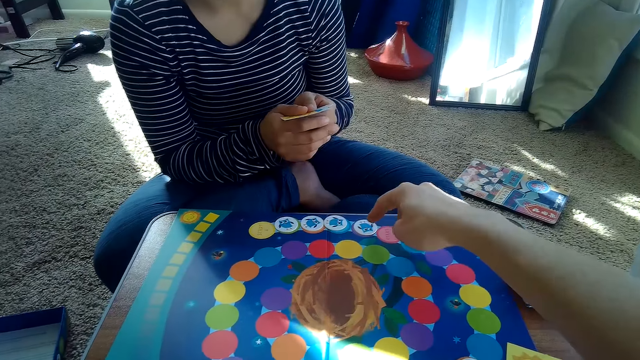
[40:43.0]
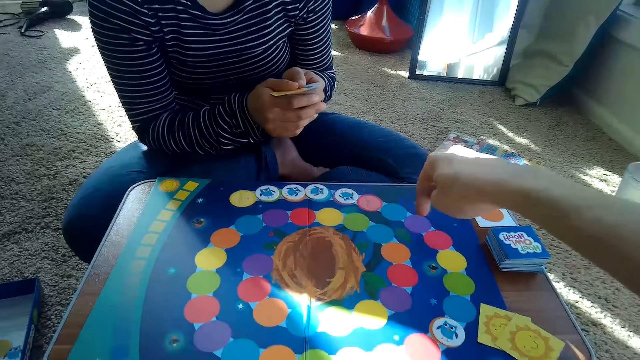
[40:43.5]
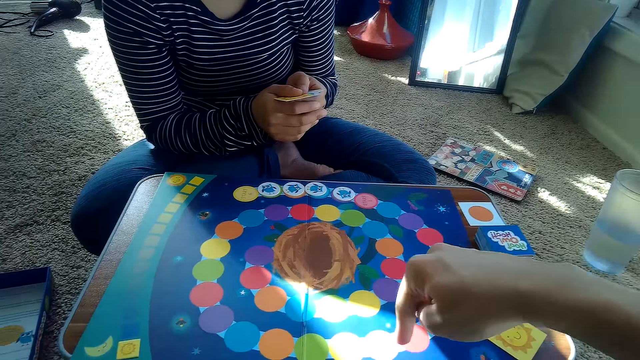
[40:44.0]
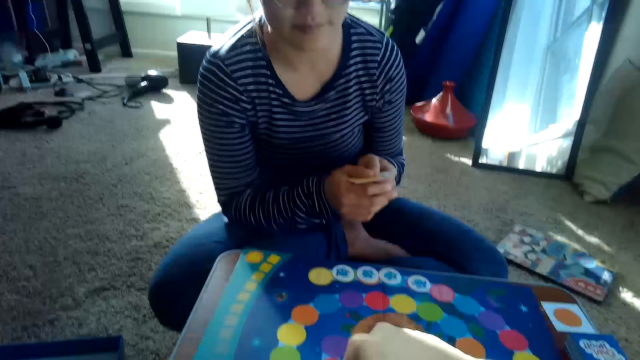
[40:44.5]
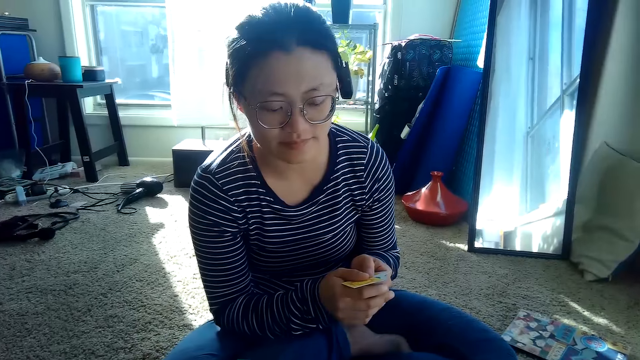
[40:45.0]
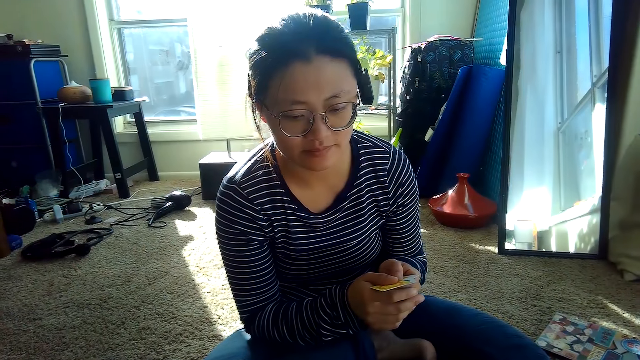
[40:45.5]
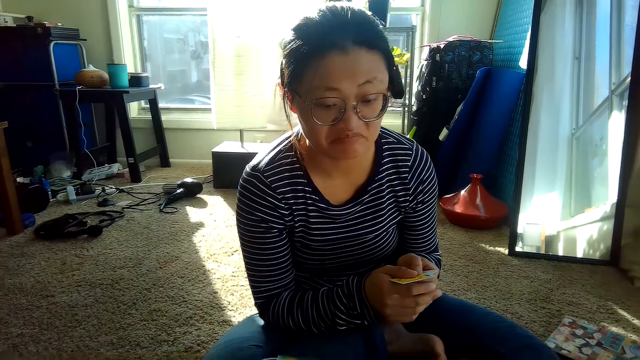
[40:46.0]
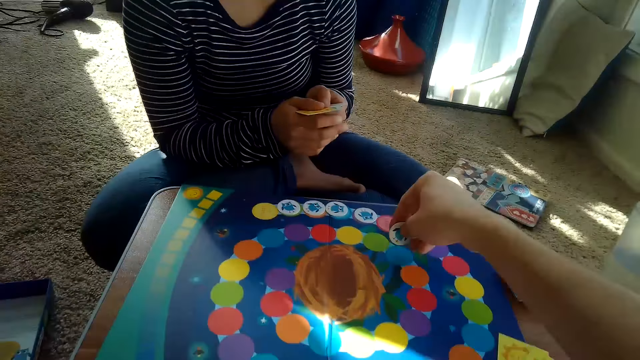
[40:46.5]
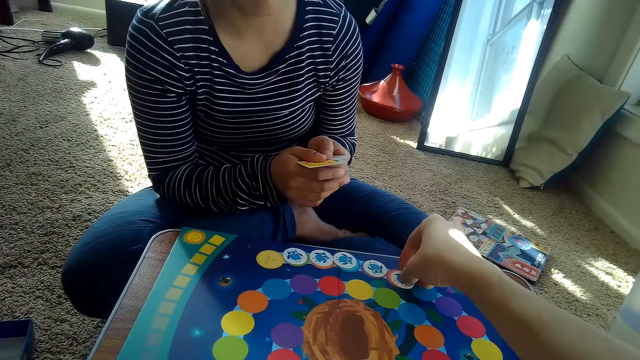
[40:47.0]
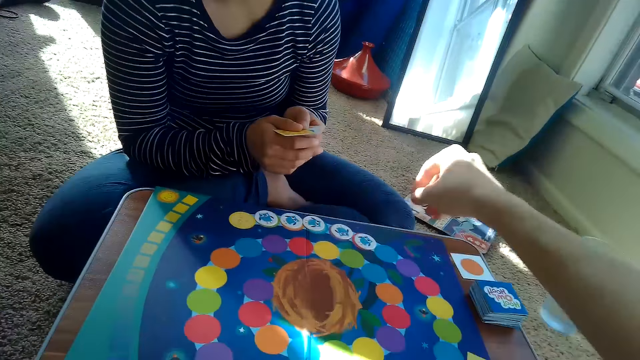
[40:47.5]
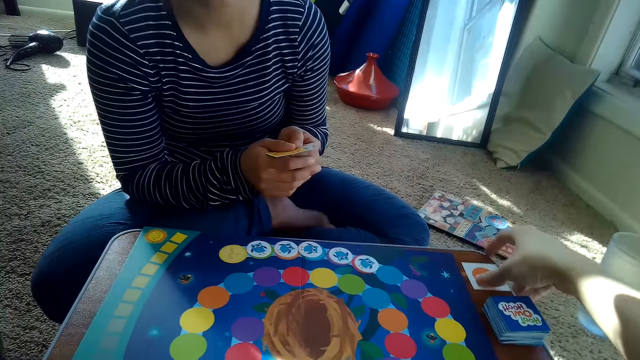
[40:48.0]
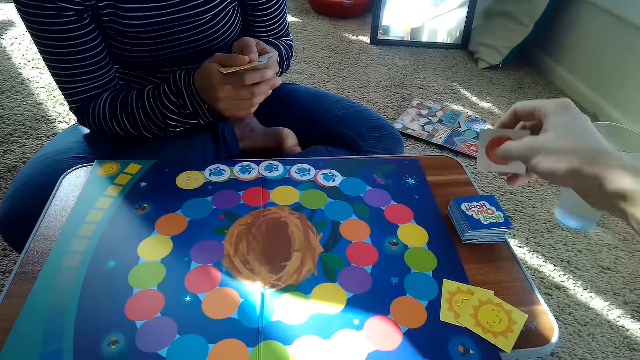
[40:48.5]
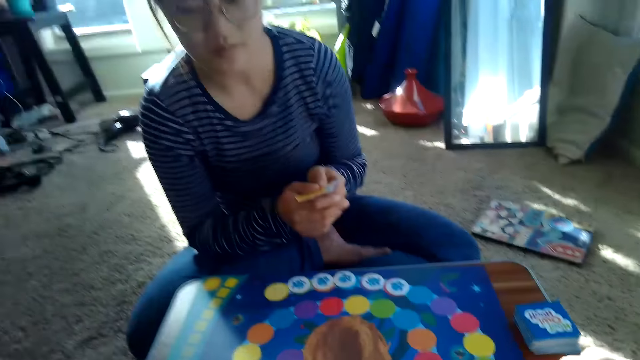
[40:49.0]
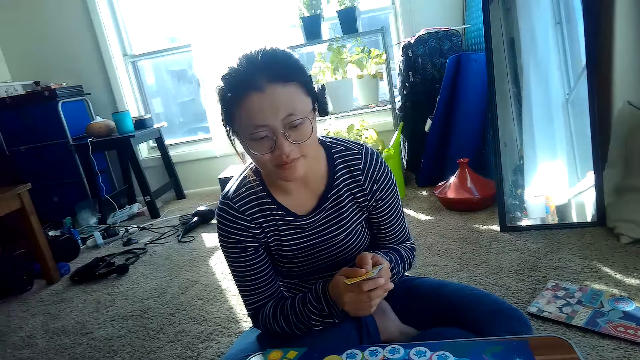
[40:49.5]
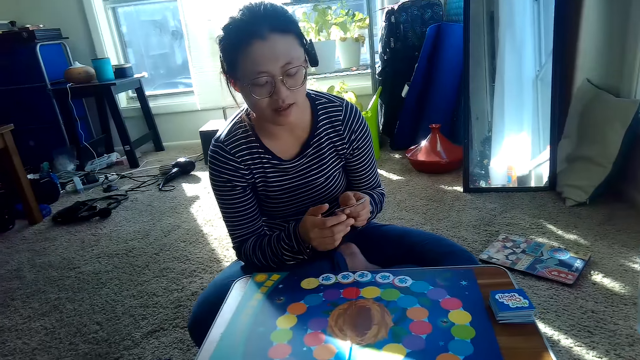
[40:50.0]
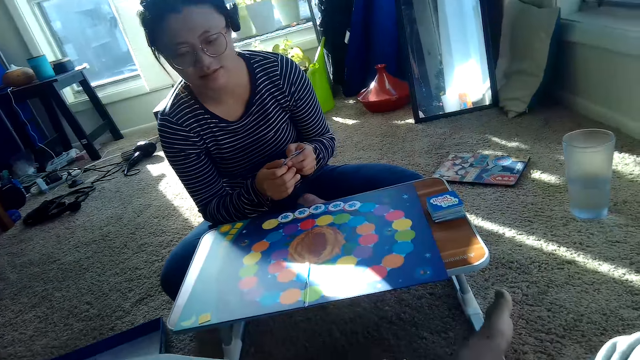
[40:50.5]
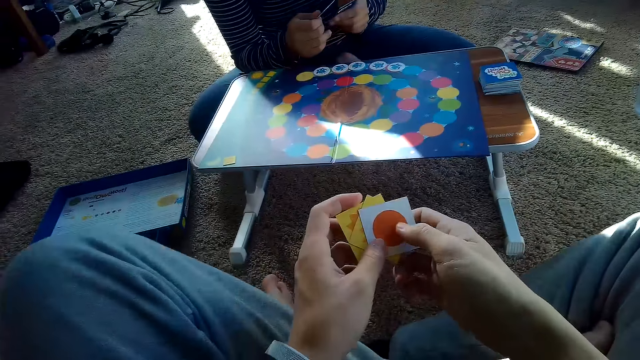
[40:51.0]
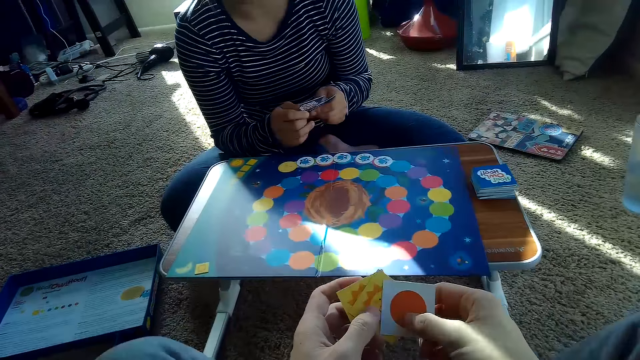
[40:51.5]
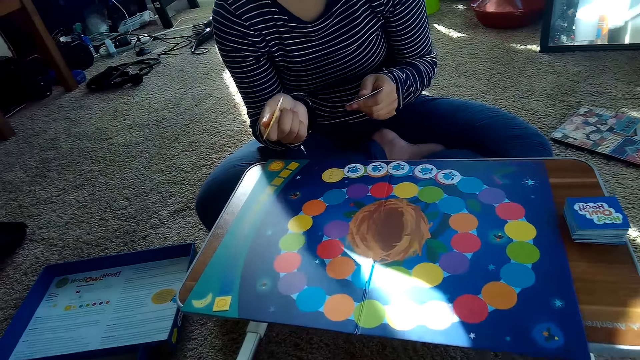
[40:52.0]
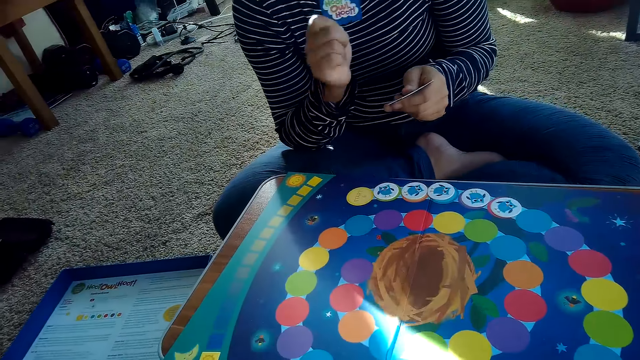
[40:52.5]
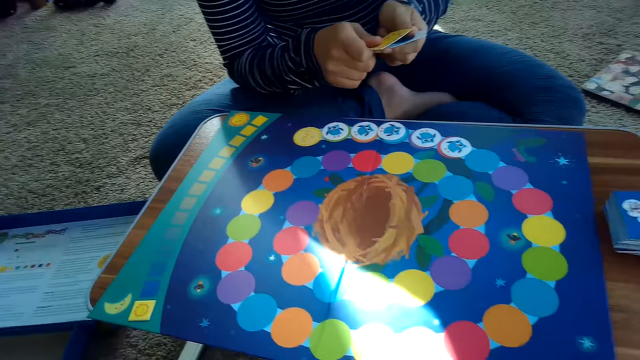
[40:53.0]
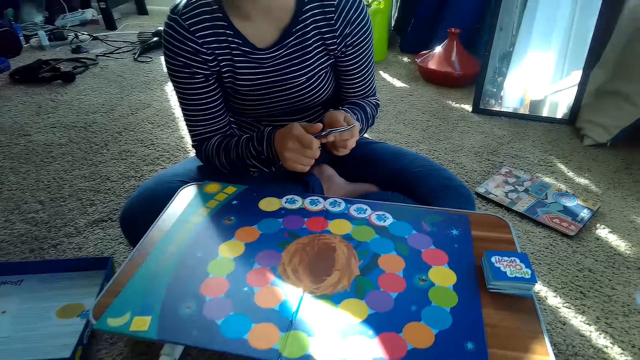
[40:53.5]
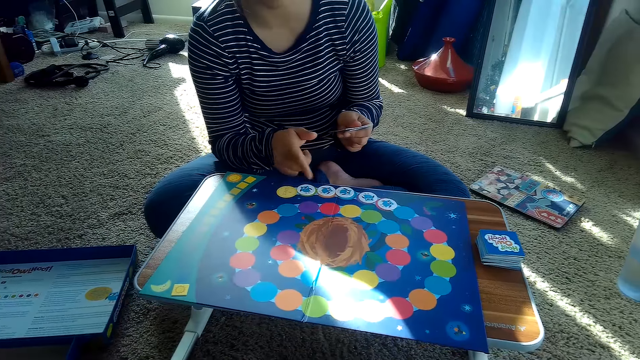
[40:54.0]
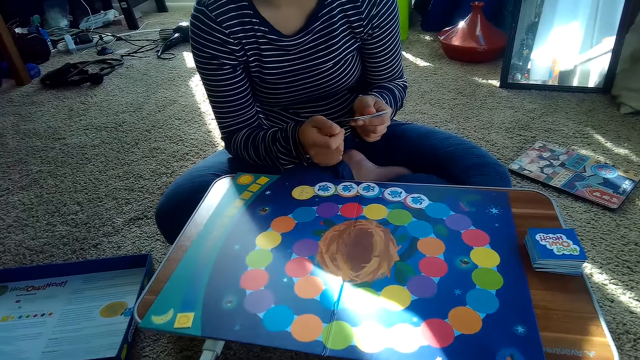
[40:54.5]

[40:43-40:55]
The camera wearer demonstrates with a finger. He drops the chip on the game board with his right hand. He places the chip on the game board with his right hand. He picks a card from the table. He drops a card on the game board with his right hand. He holds some cards in his hands. A woman demonstrates with a hand.

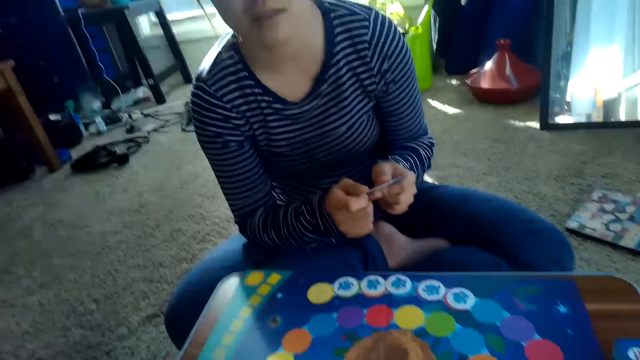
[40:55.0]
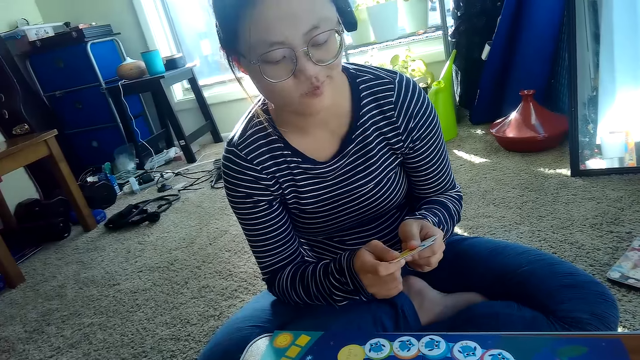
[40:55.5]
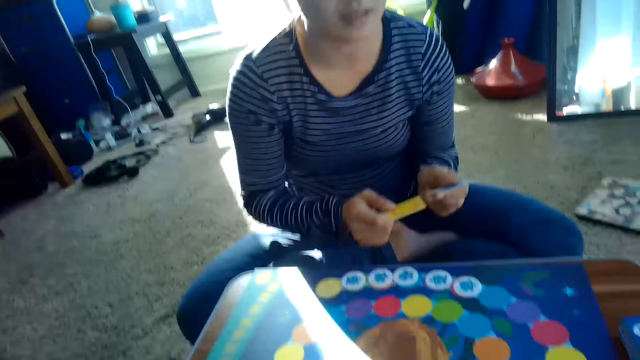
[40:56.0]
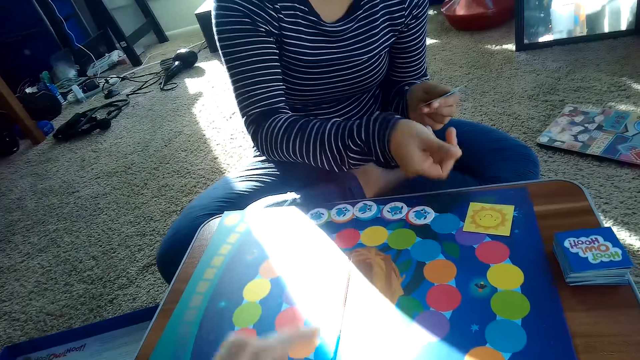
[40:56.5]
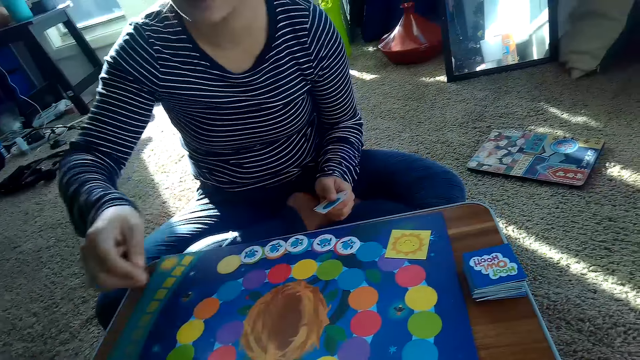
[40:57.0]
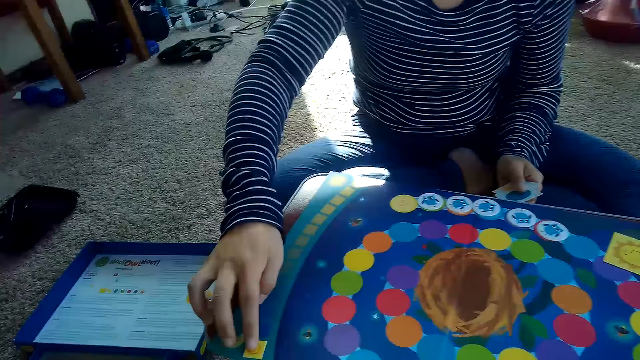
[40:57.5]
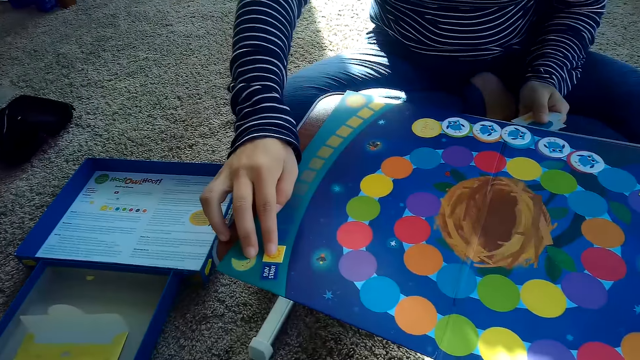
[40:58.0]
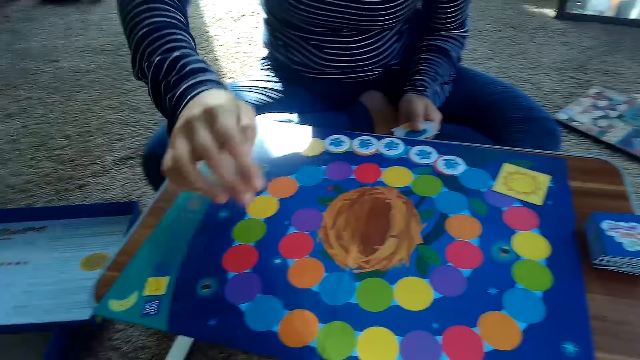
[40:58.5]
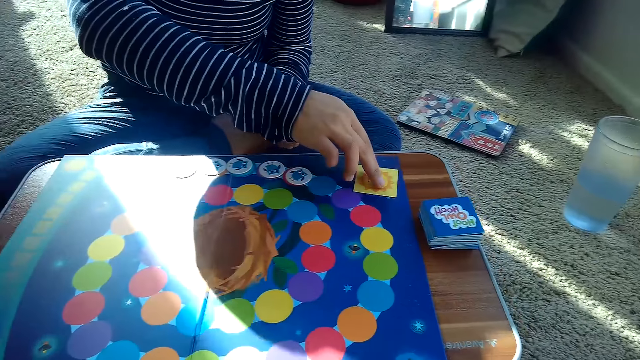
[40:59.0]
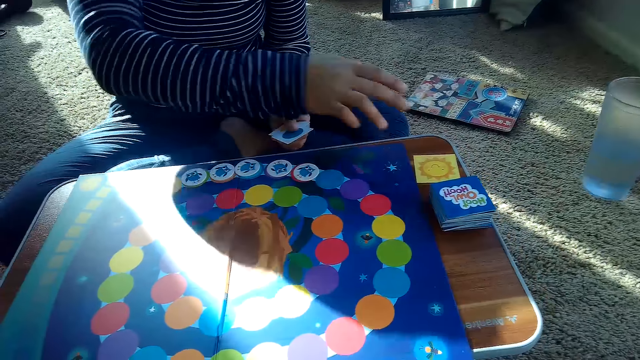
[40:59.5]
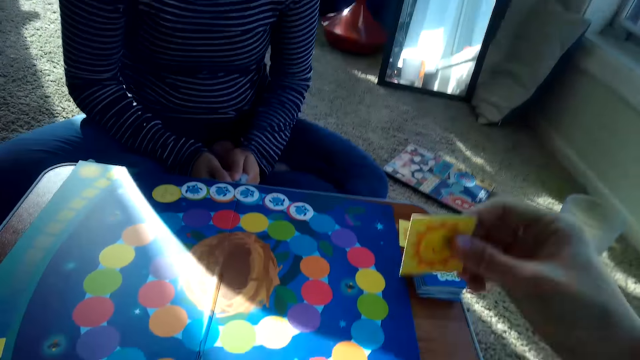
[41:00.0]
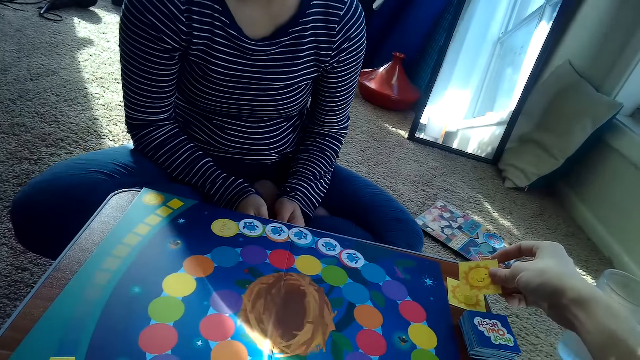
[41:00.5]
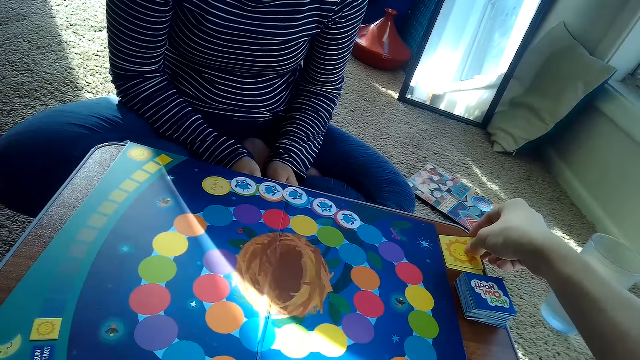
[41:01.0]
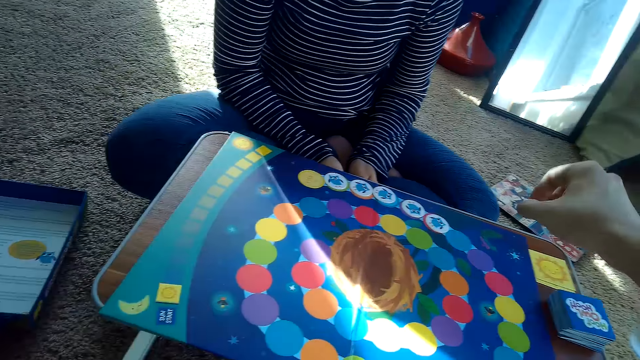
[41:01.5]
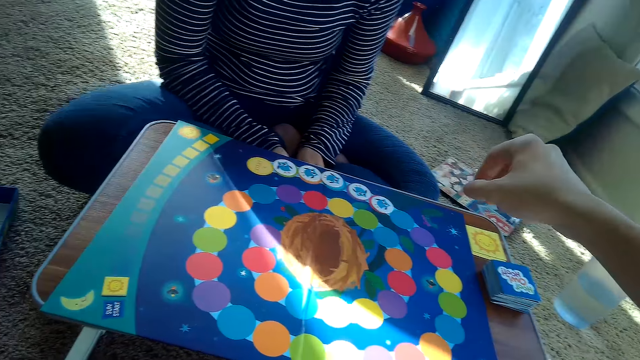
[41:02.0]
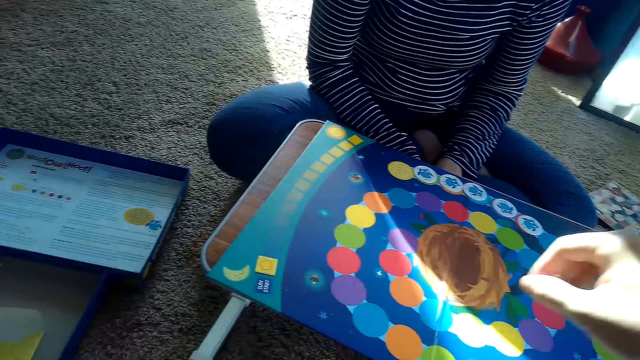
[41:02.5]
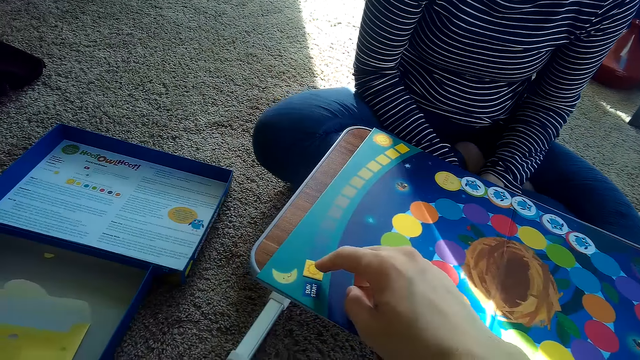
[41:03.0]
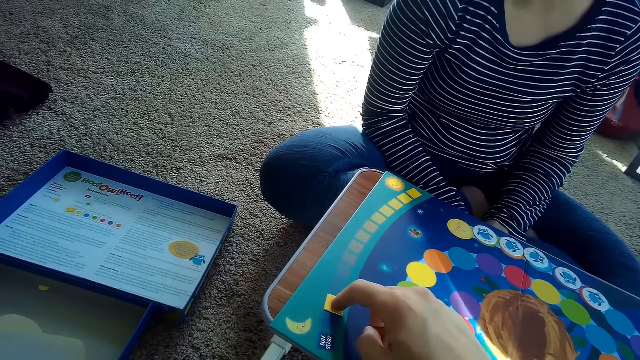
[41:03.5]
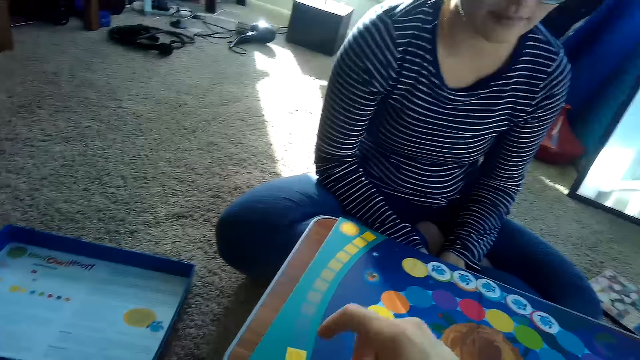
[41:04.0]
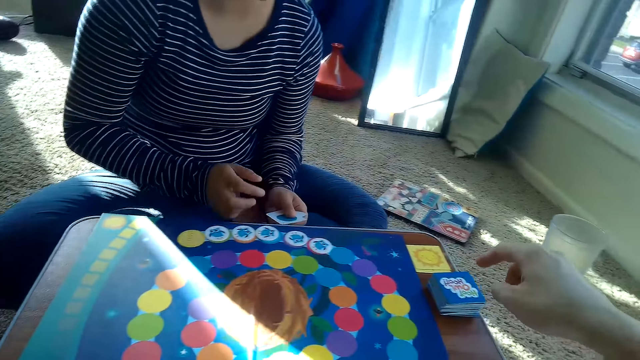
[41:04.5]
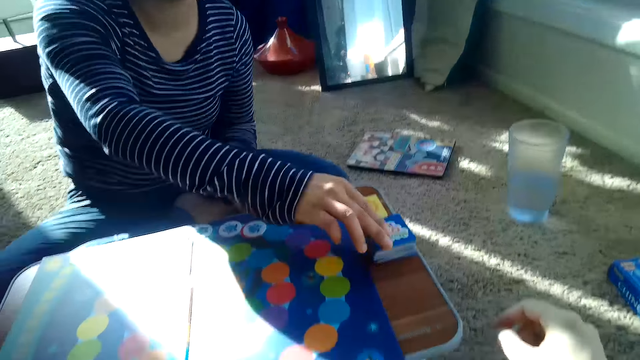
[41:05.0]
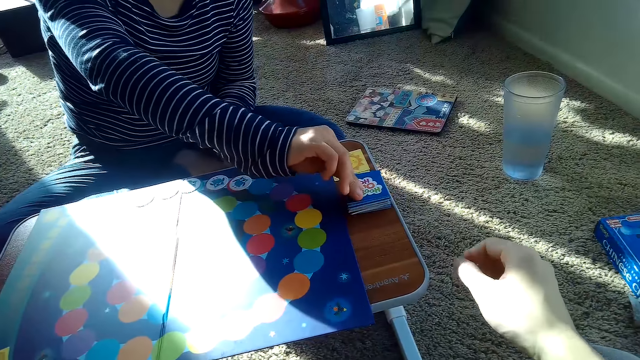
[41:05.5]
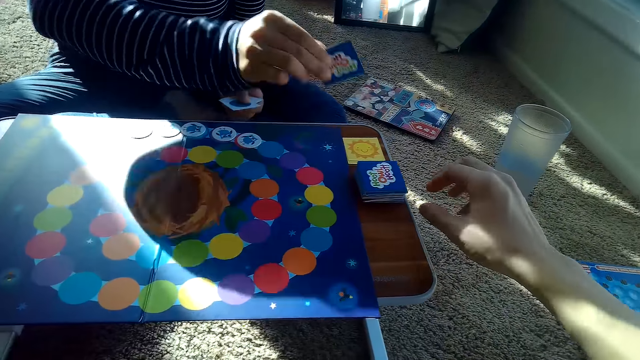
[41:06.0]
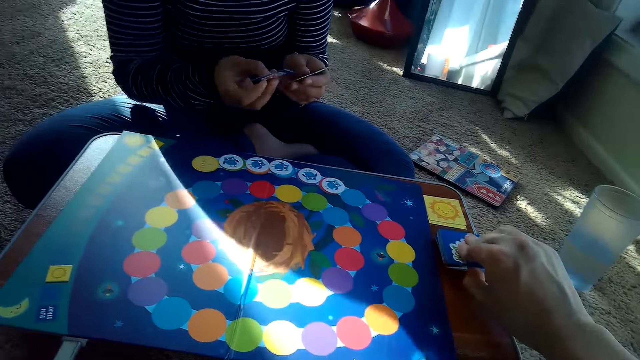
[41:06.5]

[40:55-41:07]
The partner places a card on the game board with her right hand. The camera wearer moves his hand. The partner adjusts a chip on the game board with her right hand. The partner moves a card, pushes a card, and adjusts the card on the game board to the table with her right hand. The camera wearer places a card on his partner's card on the table with his right hand. He adjusts the chip on the game board with his right hand. He moves a card. The partner picks a card from a stack of cards on the table with her right hand. The camera wearer picks a card from the stack of cards on the table with his right hand.
